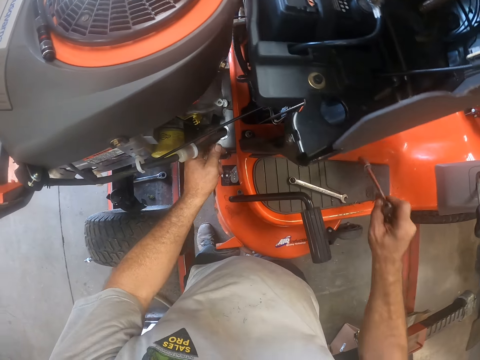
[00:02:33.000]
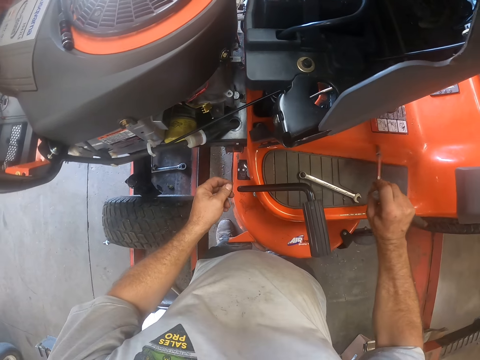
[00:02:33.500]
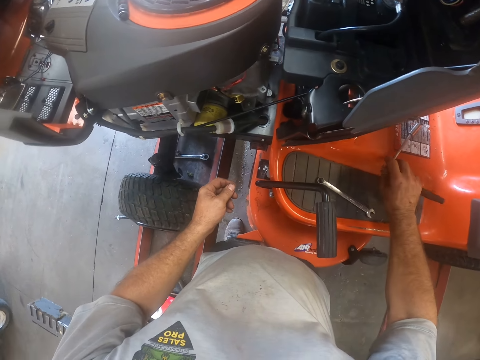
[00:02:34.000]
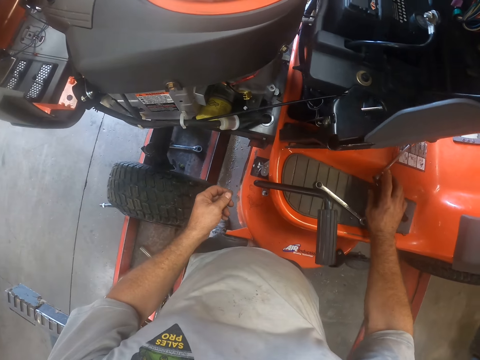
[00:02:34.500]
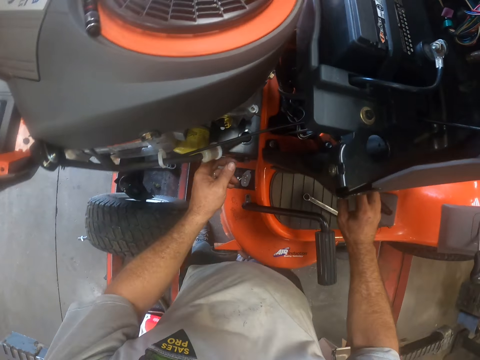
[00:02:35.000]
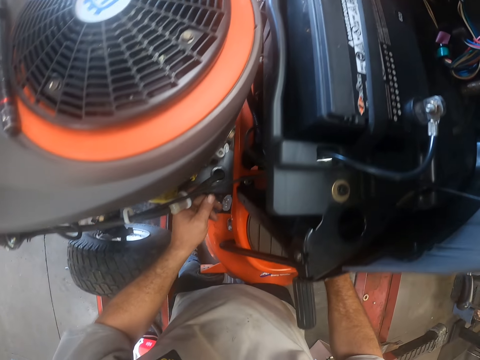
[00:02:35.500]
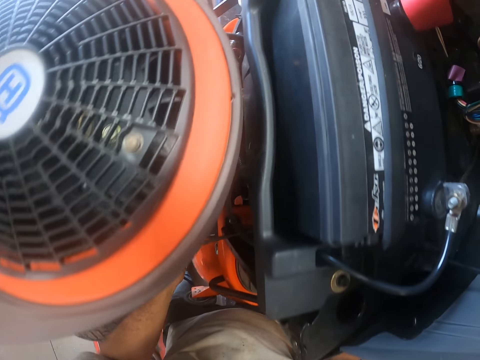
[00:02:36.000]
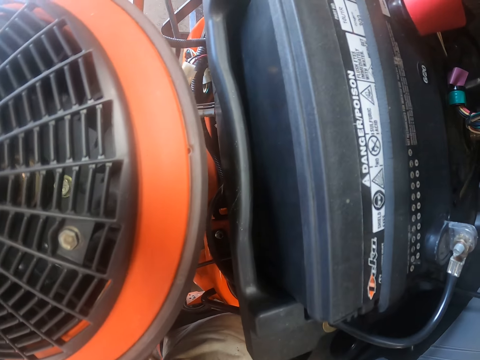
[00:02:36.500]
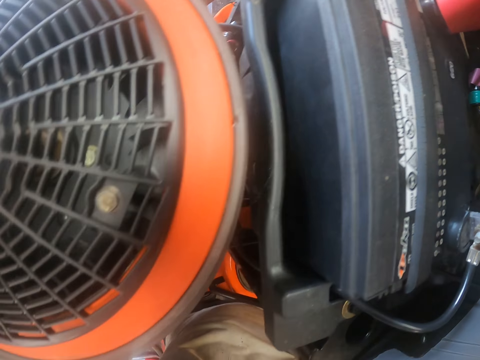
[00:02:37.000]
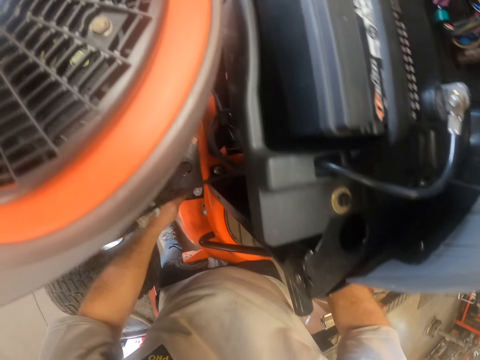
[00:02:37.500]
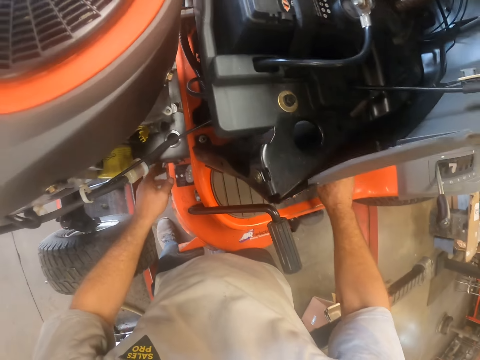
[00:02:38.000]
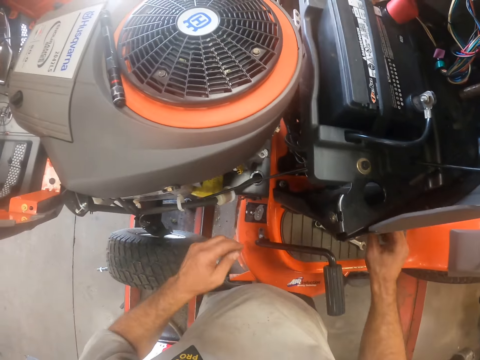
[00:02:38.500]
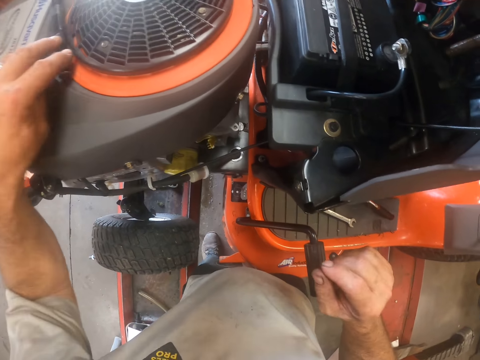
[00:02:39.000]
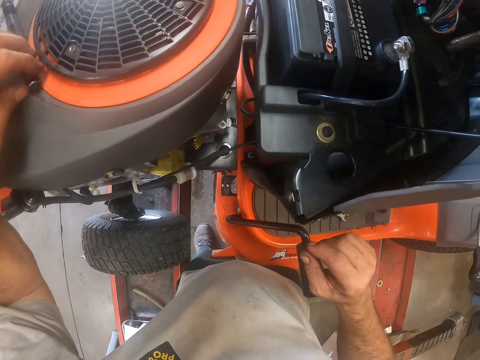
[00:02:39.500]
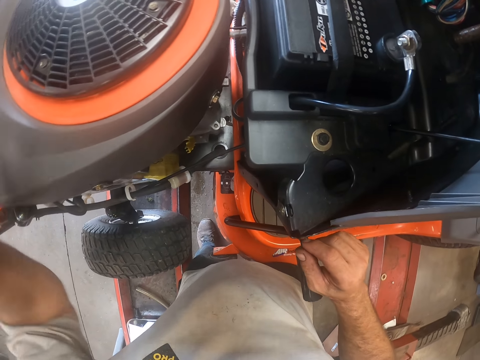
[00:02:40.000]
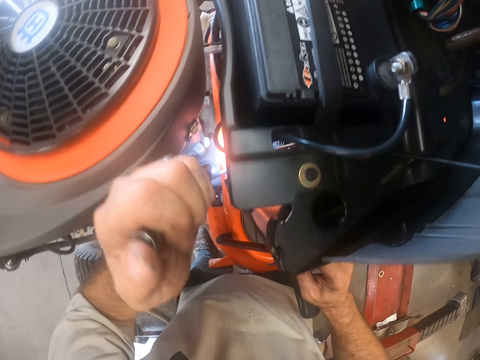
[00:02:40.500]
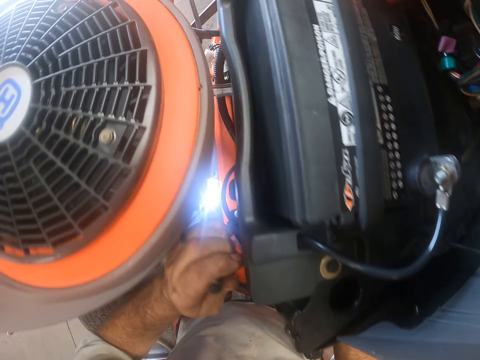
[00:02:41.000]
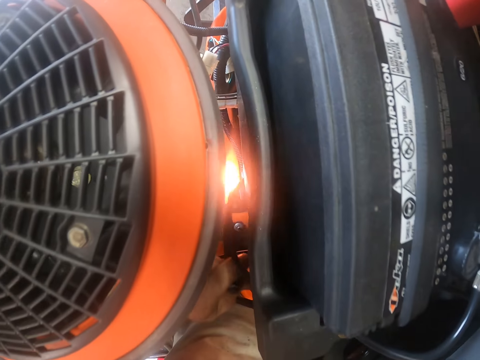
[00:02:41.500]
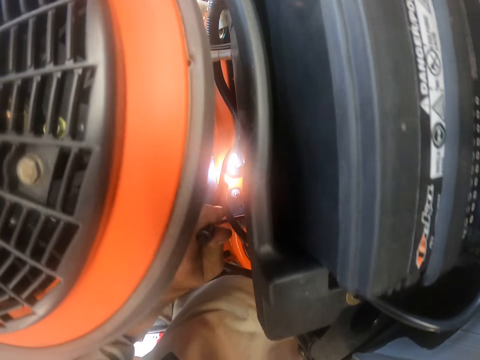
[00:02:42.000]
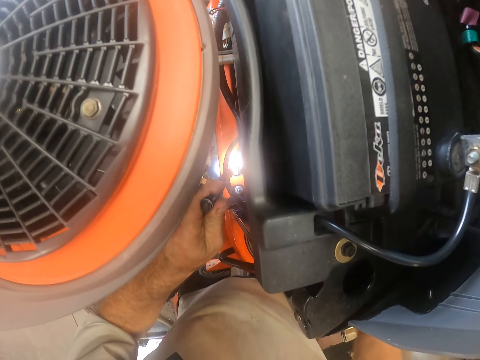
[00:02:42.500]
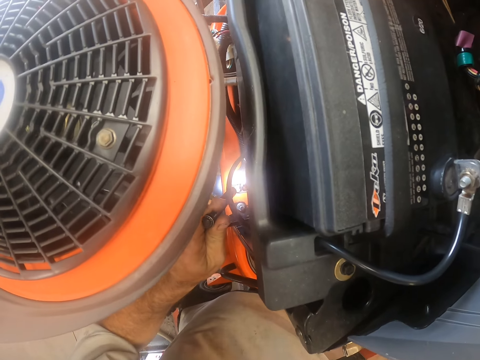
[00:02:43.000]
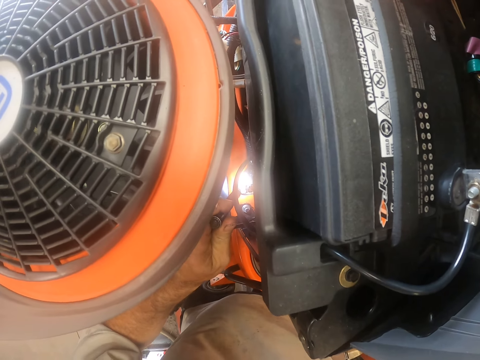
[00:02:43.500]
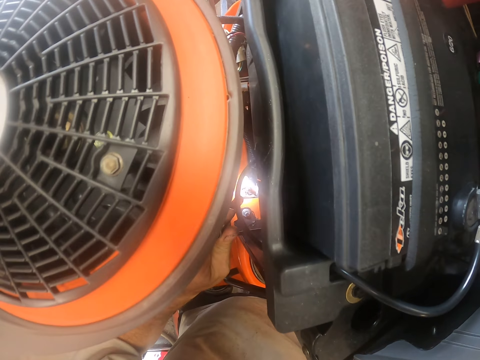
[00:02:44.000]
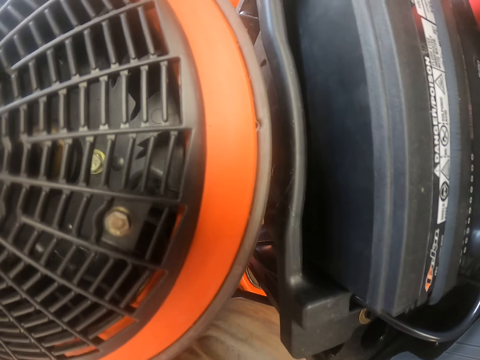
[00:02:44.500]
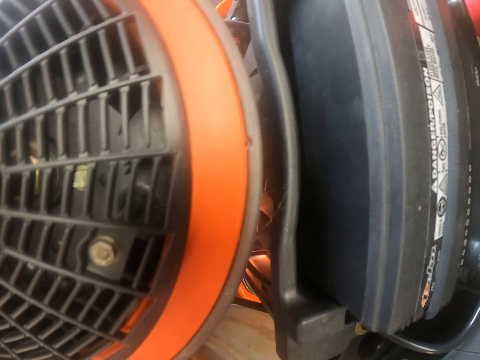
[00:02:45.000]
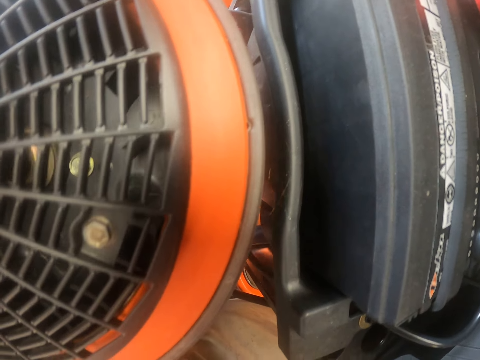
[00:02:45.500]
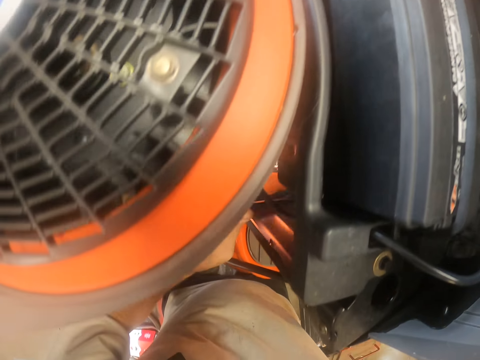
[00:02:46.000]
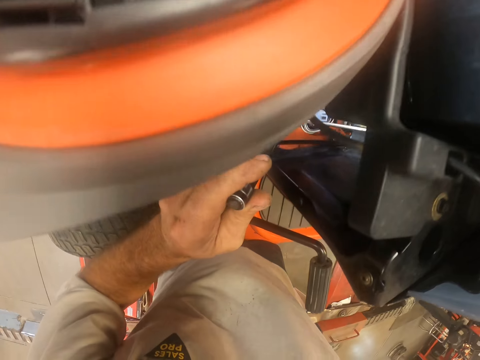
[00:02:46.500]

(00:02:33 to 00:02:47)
The camera wearer drops the torque wrench and bolt spanner on top of the lawn tractor. He touches the hose with his left hand. He picks up the torch from the lawn tractor. He points the torch light in the lawn tractor engine. He puts the torch in the lawn tractor.

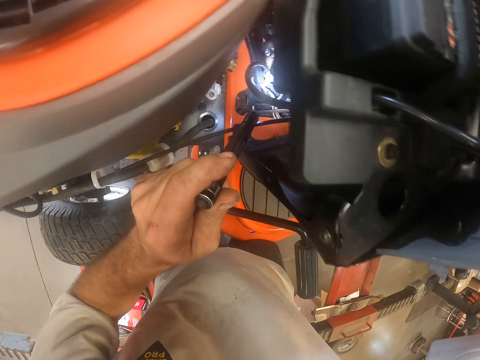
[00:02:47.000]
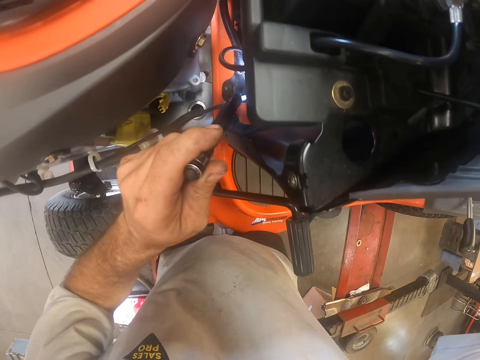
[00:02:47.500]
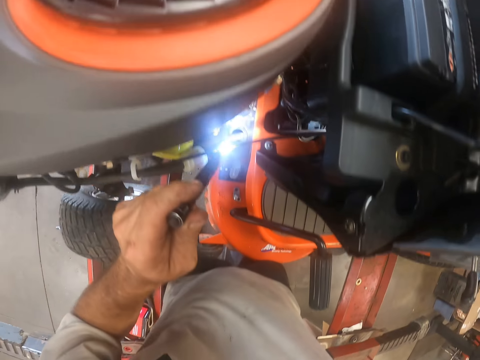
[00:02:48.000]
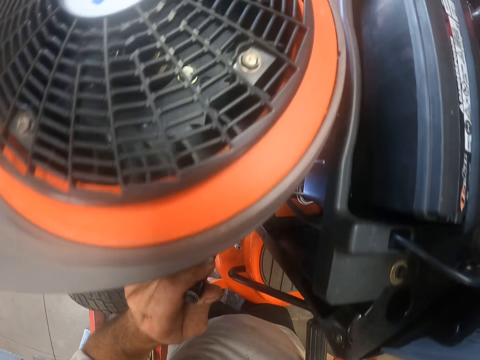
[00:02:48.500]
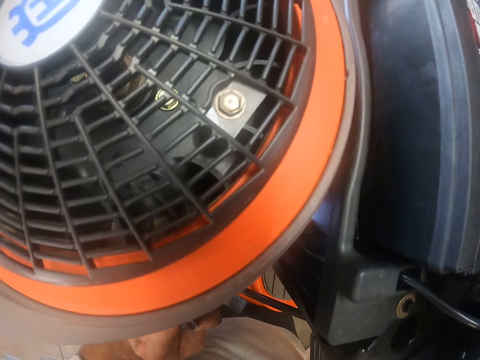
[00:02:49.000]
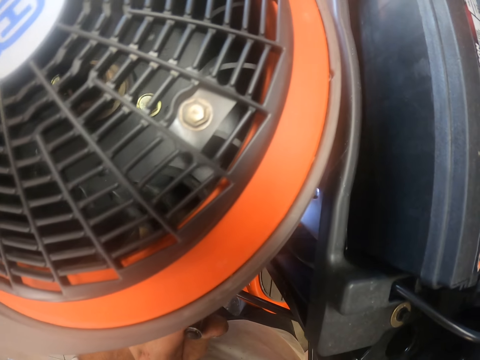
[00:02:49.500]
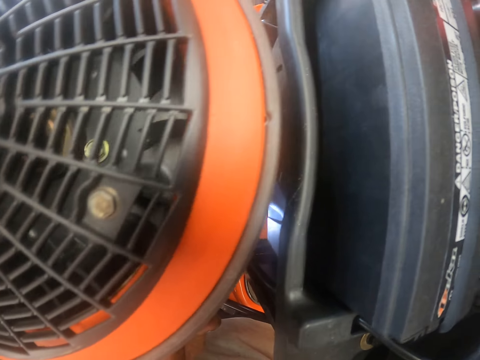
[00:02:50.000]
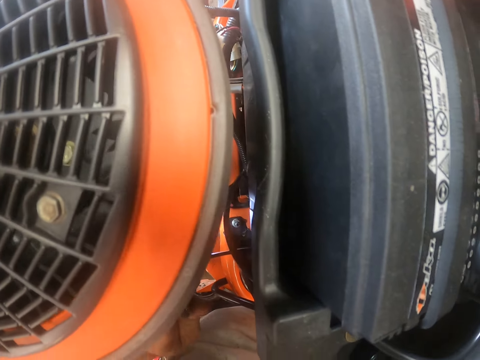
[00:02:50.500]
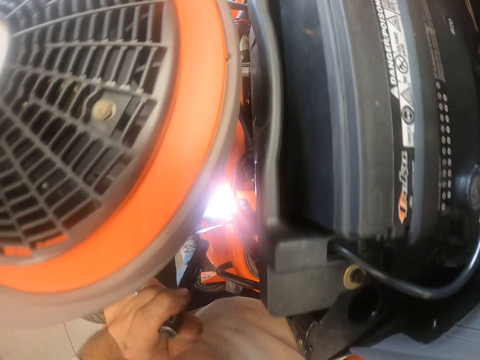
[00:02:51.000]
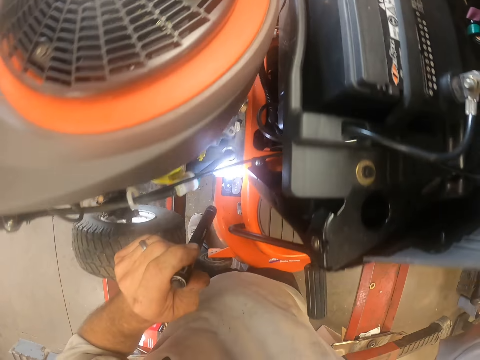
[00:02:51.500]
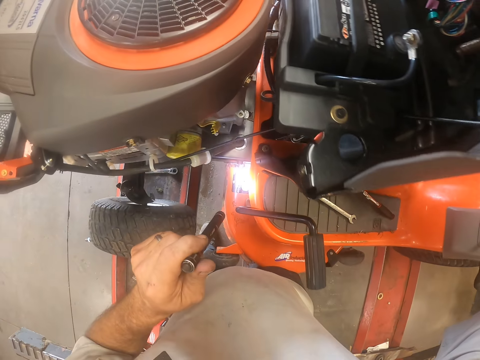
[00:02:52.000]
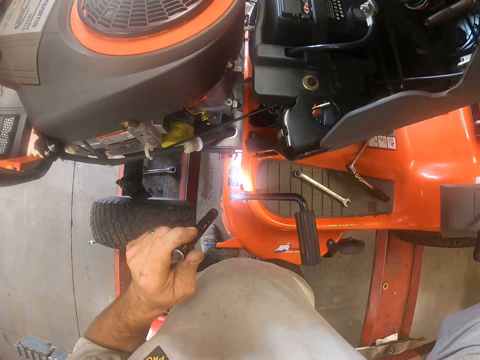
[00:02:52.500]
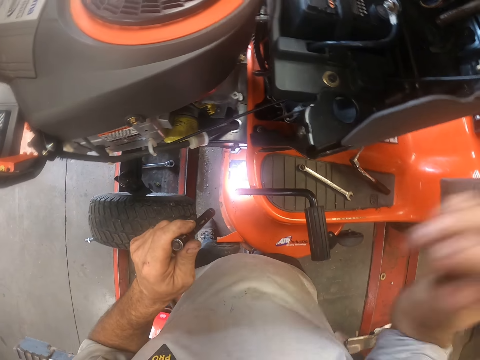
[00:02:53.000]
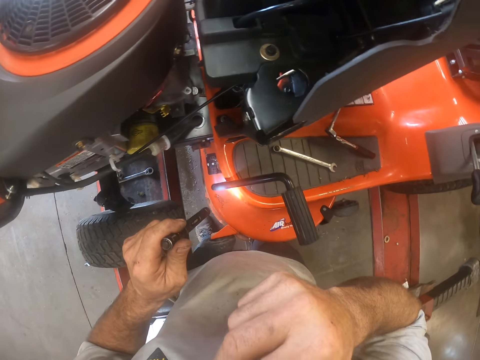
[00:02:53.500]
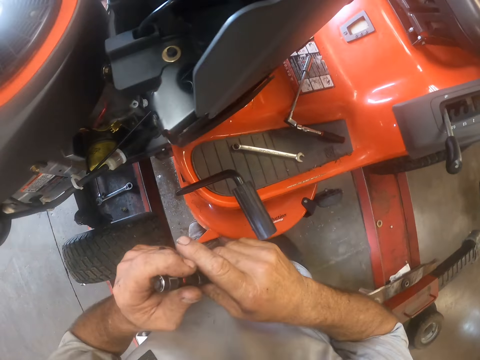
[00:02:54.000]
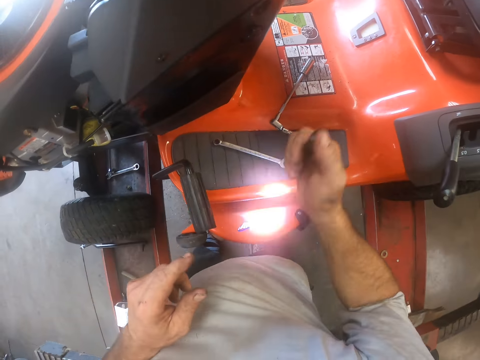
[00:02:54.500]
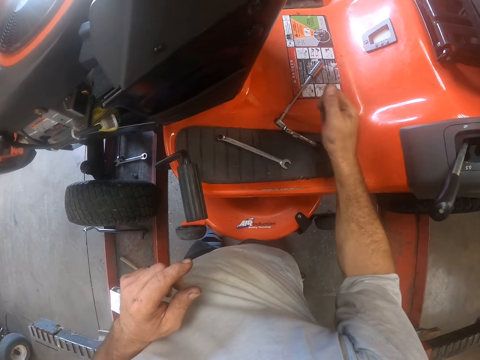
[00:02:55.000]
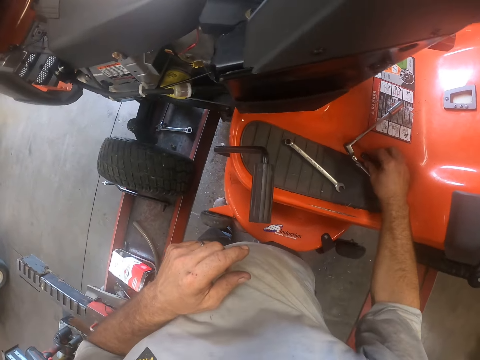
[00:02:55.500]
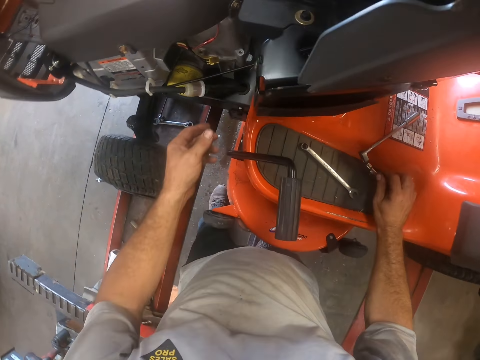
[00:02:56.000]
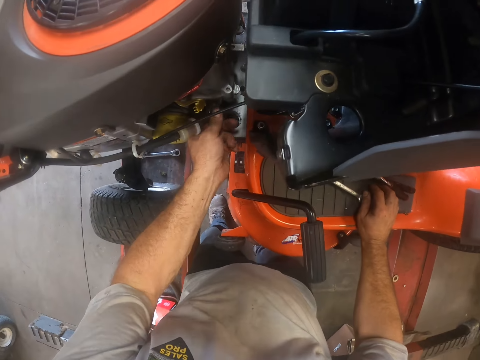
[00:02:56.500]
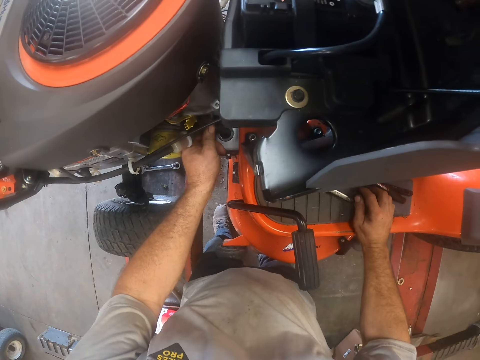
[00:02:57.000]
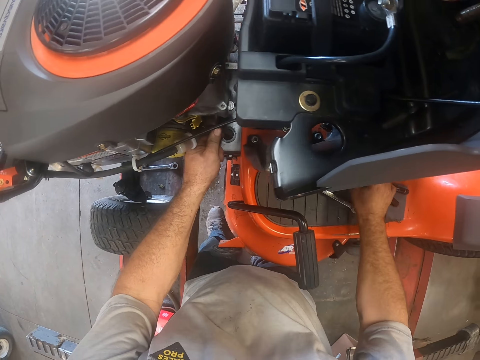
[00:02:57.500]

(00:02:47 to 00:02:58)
The camera wearer touches his face. He passes the torch to his right hand. He drops the torch on top of the lawn tractor. He holds the hose with his left hand.

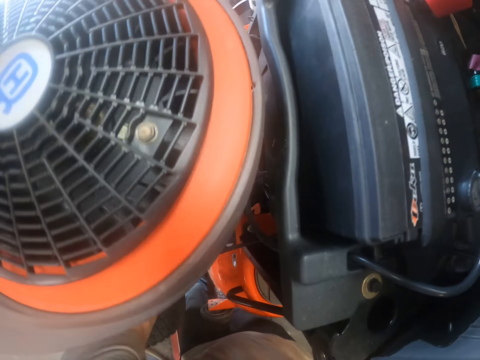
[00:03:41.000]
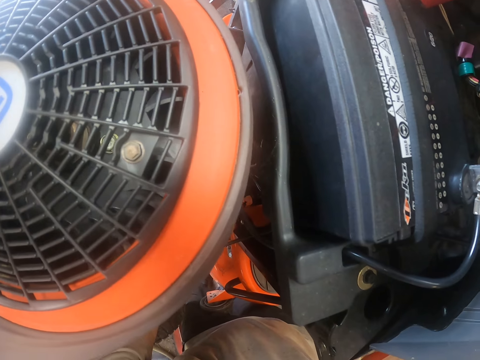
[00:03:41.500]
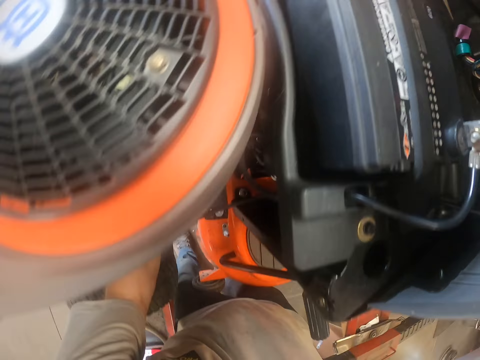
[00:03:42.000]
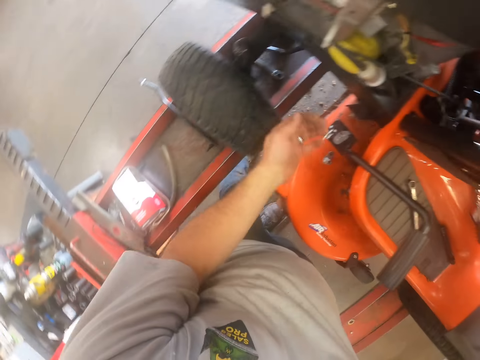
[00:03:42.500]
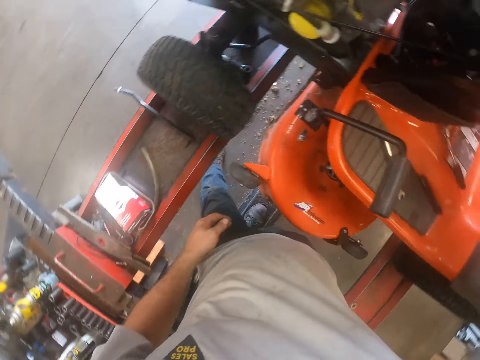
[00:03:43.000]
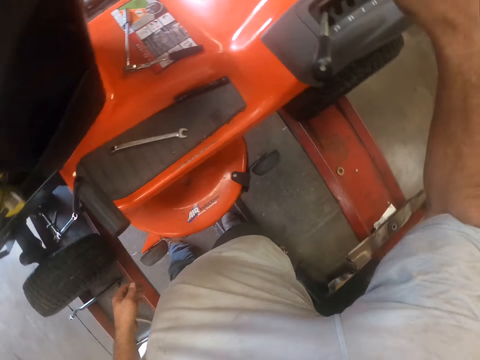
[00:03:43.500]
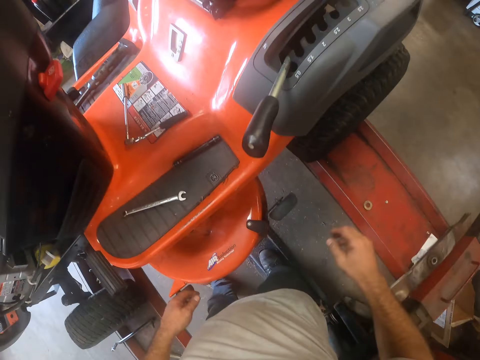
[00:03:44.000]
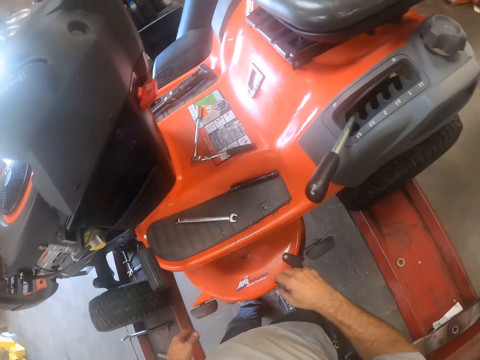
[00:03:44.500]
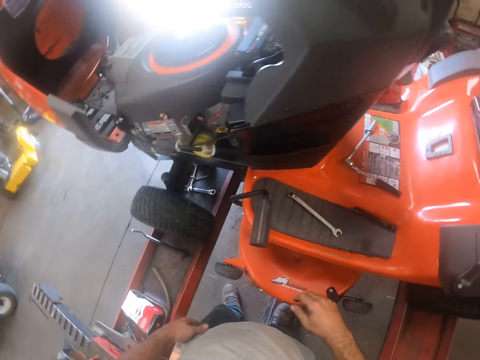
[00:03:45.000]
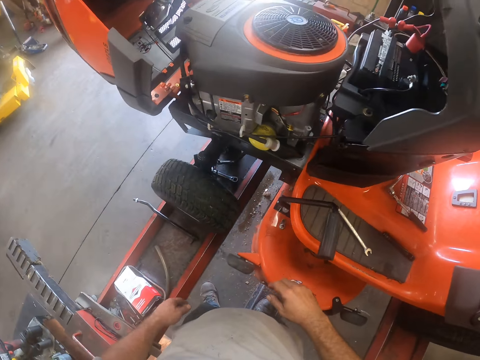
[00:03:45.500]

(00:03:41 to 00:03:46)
The camera wearer looks around.
